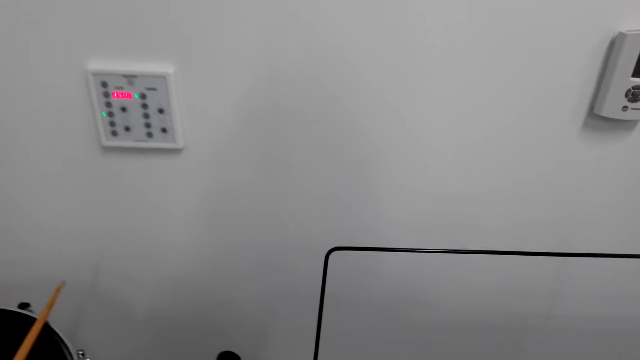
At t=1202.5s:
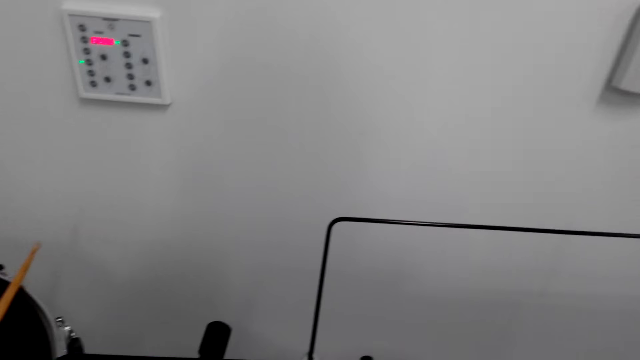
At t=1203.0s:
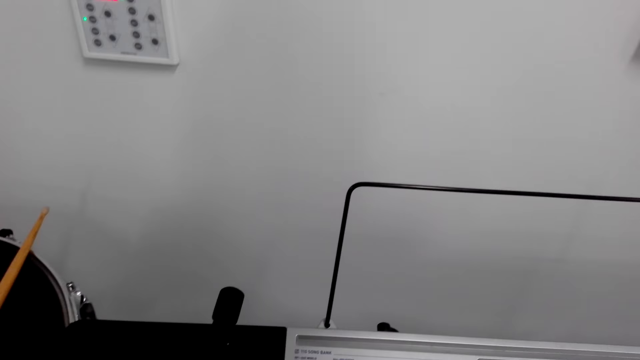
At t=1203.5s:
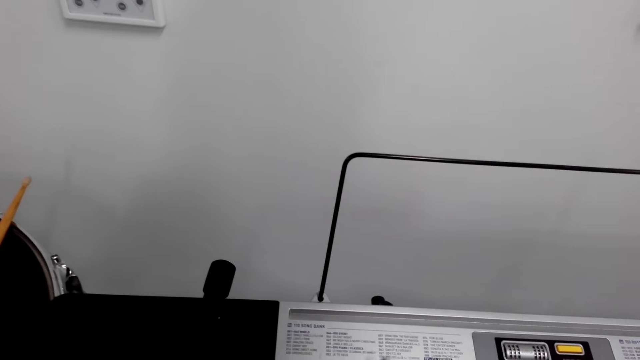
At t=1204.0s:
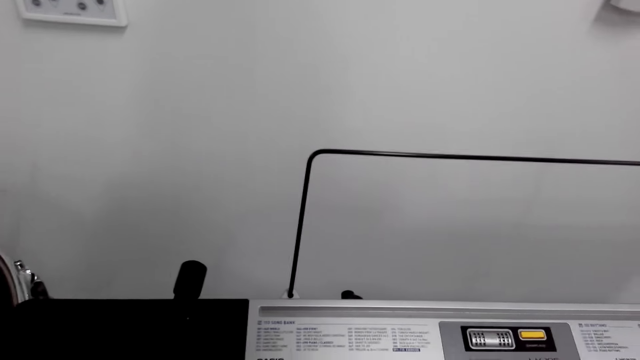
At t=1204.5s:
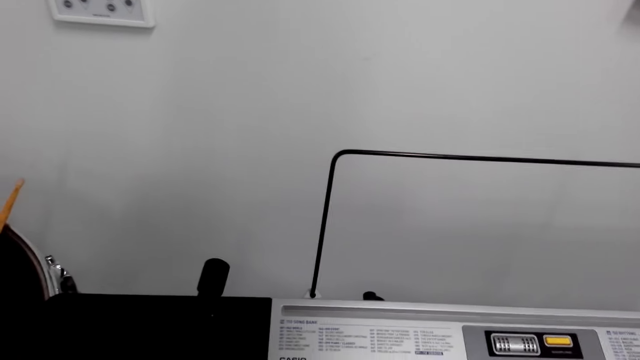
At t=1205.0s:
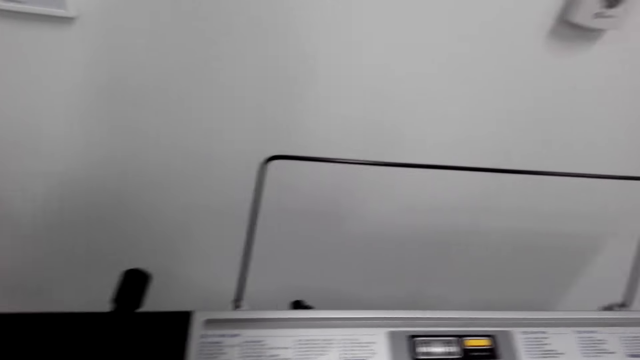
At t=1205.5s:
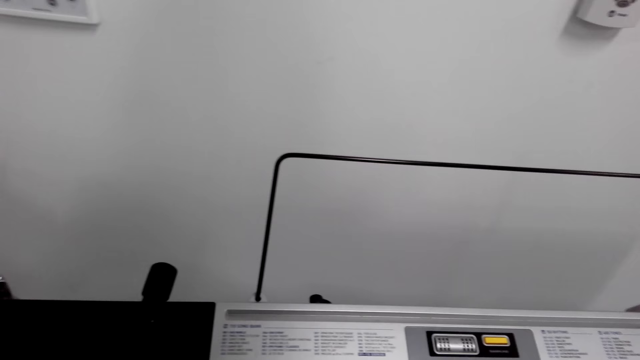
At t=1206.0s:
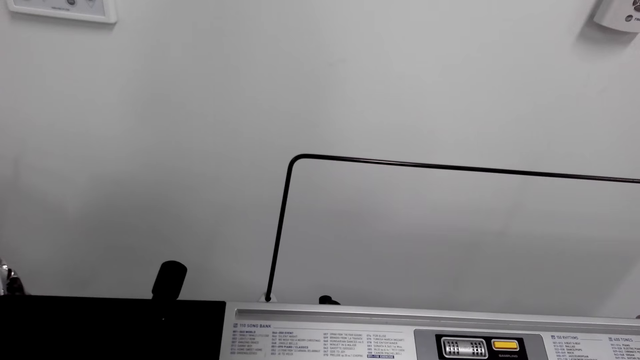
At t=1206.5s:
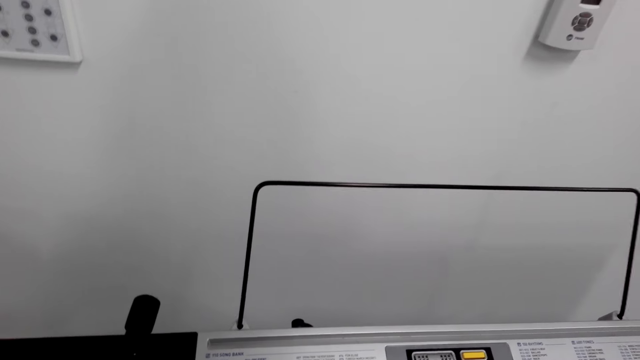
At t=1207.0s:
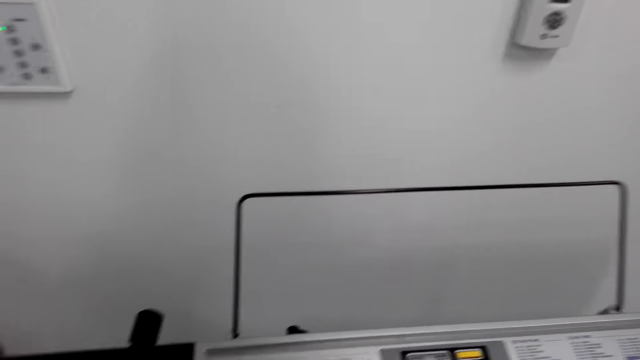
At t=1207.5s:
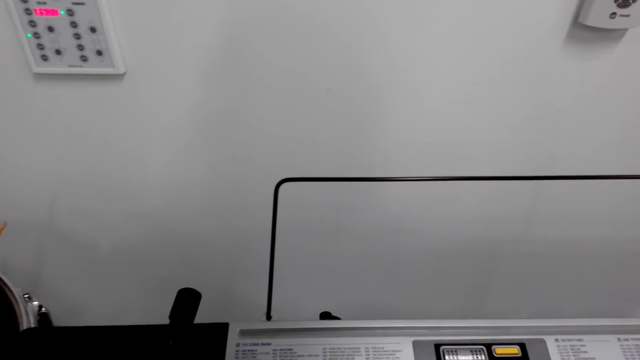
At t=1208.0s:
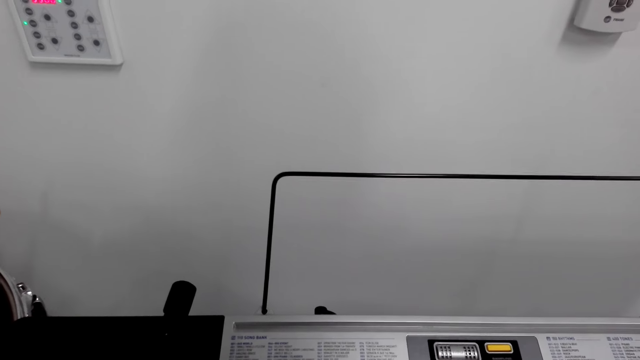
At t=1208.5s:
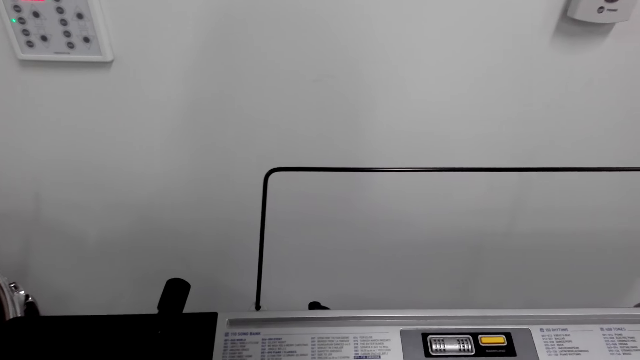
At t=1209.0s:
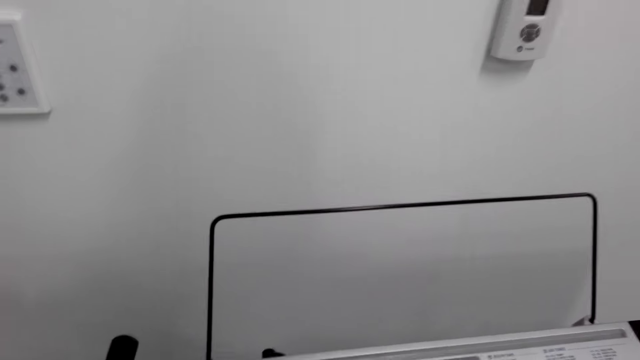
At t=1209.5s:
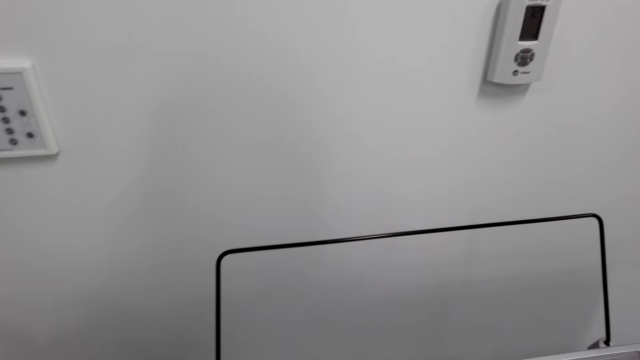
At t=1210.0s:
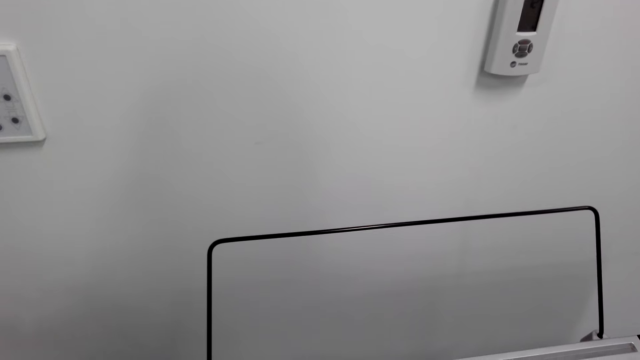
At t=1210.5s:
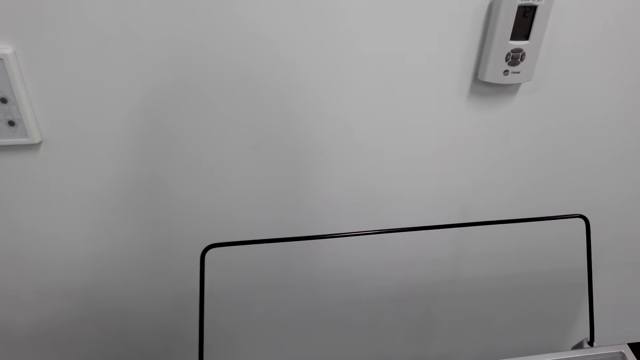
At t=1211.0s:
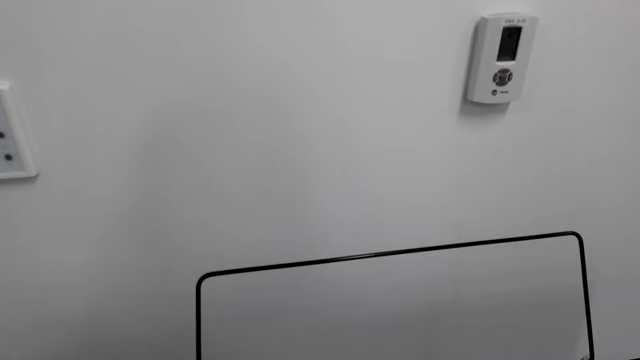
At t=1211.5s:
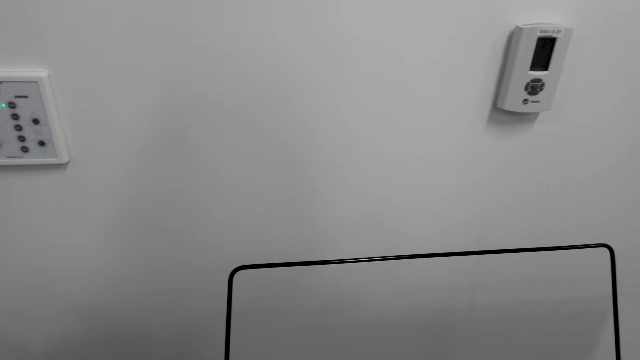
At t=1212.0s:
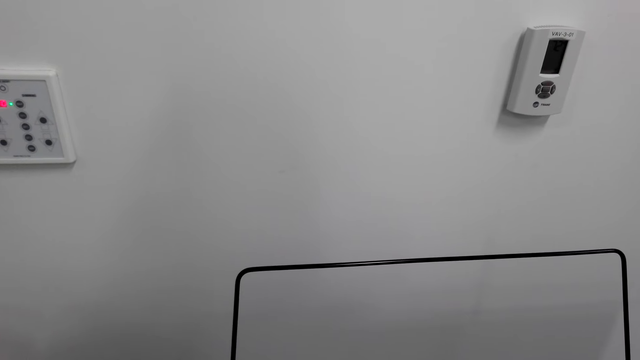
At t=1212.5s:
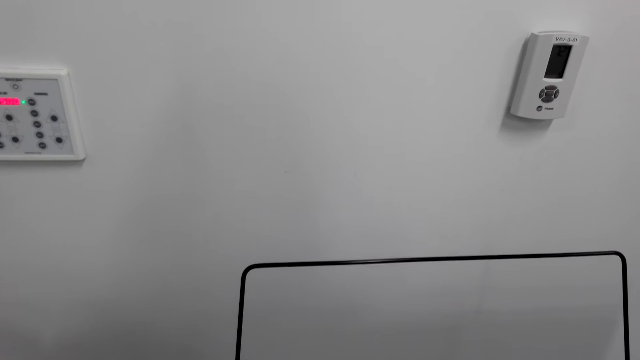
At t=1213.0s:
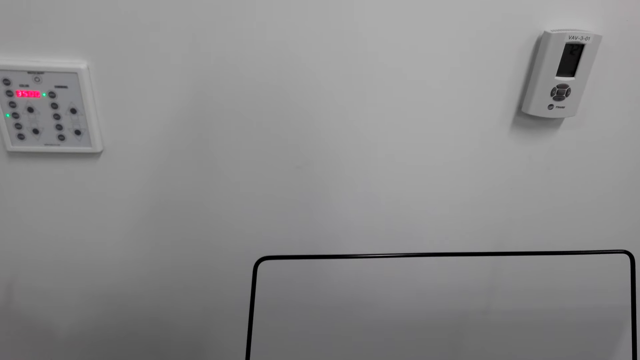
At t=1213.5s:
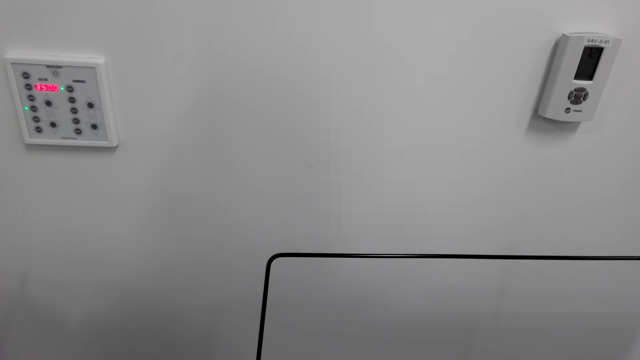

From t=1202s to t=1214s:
The camera wearer plays the drums.

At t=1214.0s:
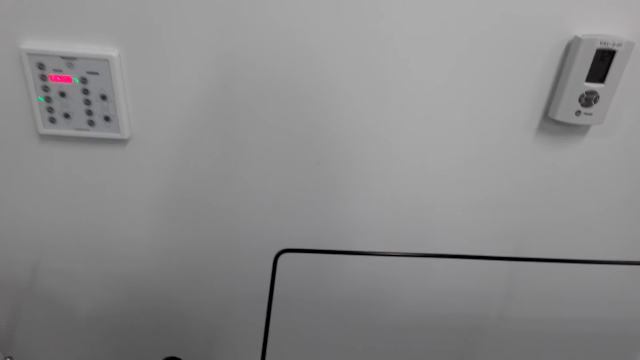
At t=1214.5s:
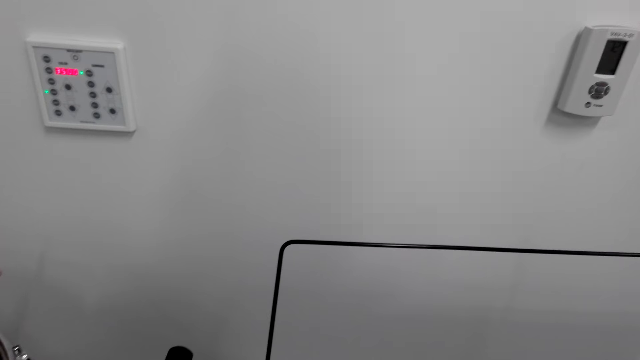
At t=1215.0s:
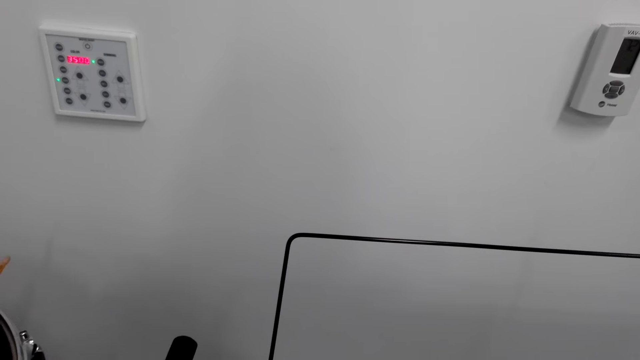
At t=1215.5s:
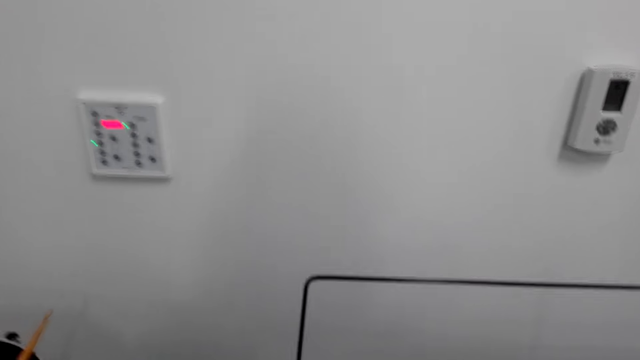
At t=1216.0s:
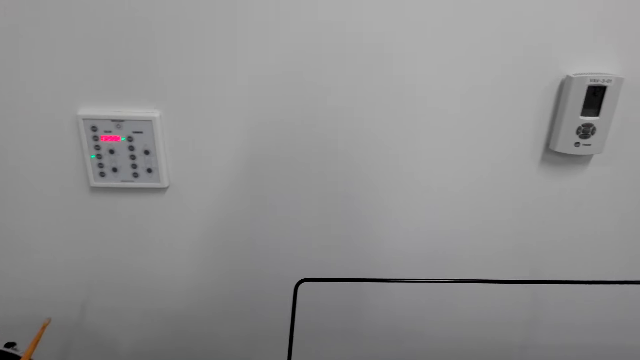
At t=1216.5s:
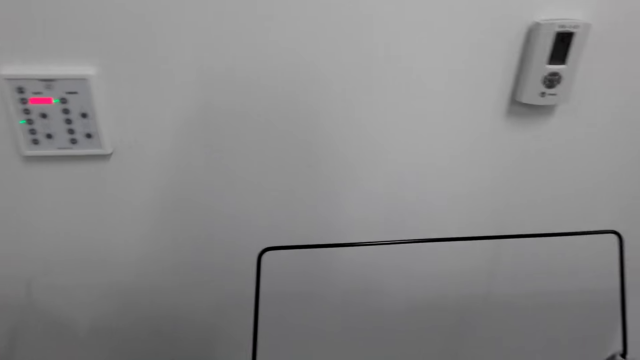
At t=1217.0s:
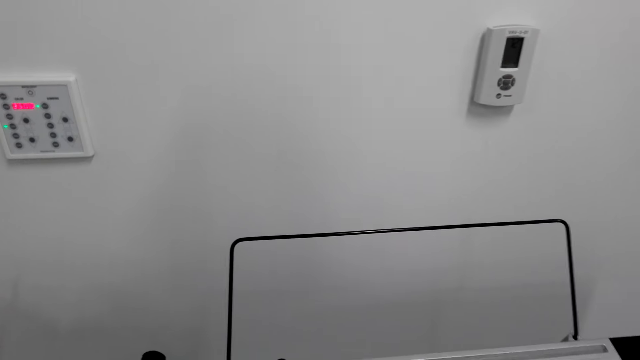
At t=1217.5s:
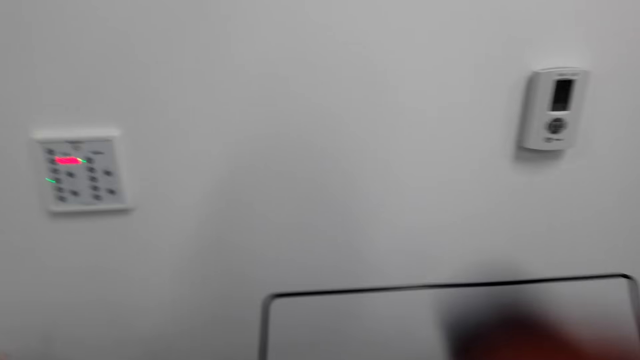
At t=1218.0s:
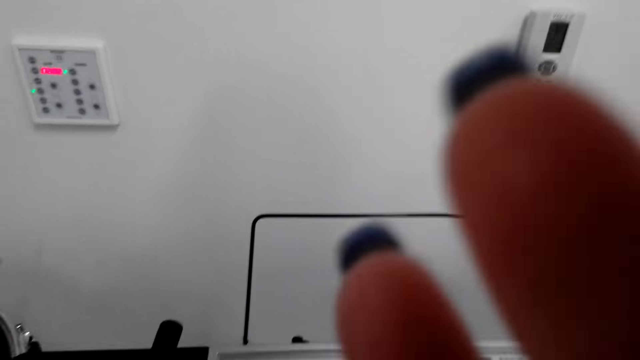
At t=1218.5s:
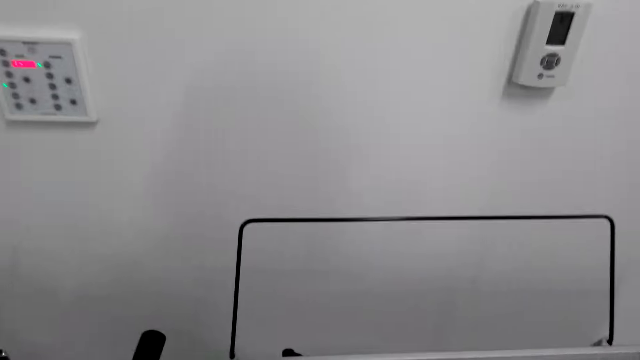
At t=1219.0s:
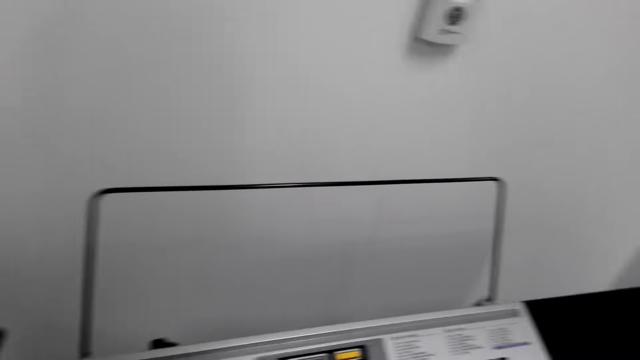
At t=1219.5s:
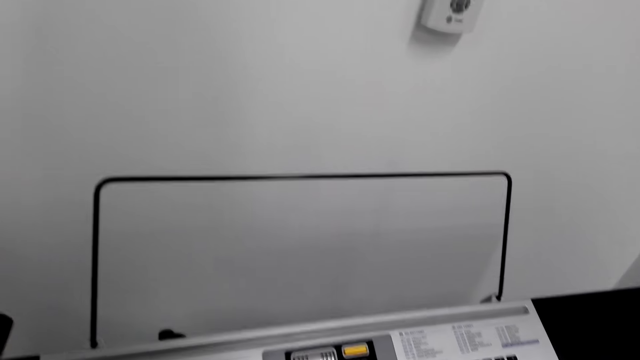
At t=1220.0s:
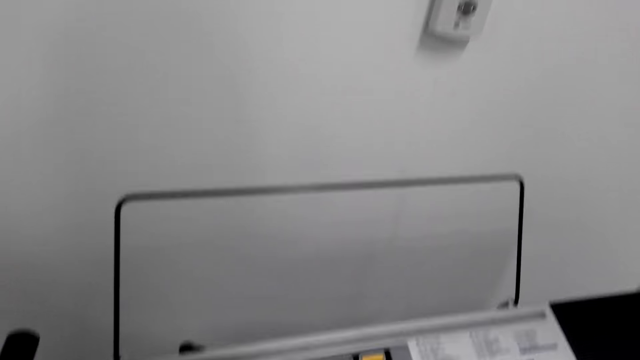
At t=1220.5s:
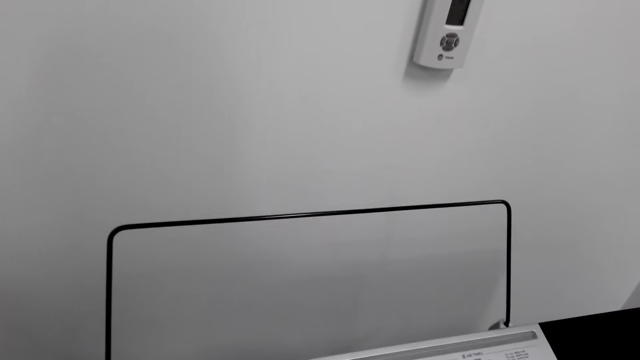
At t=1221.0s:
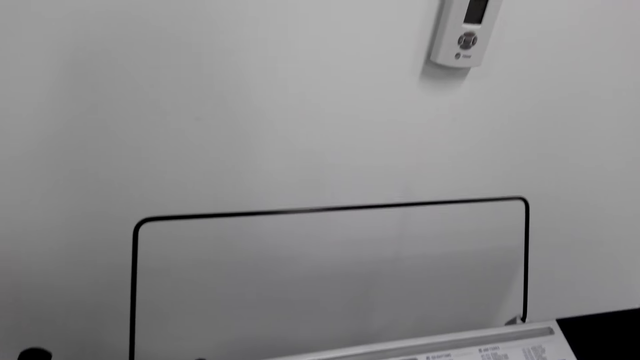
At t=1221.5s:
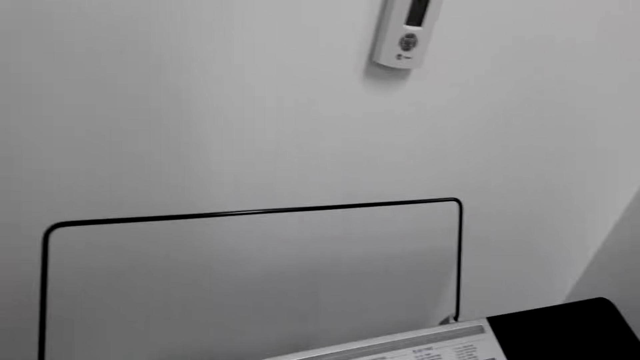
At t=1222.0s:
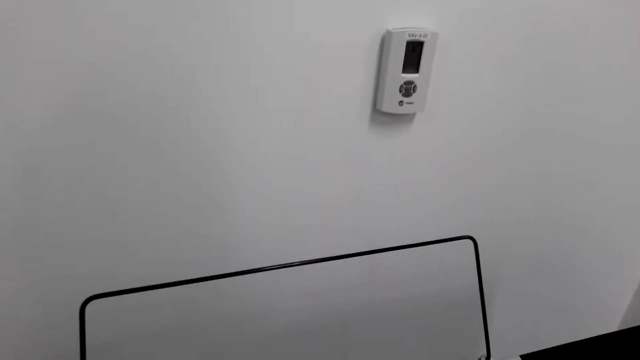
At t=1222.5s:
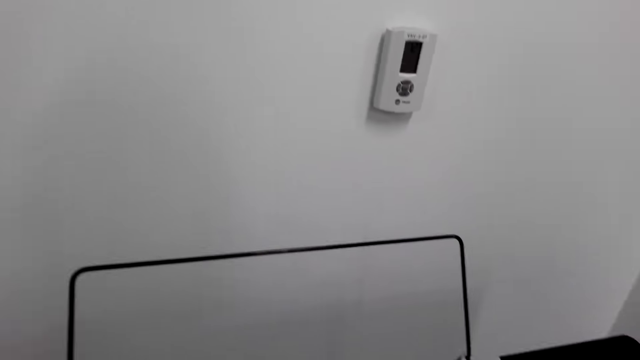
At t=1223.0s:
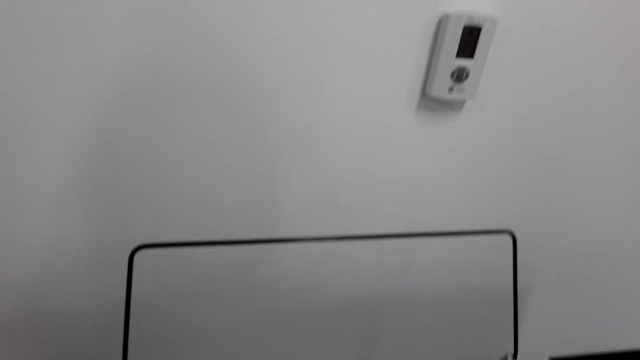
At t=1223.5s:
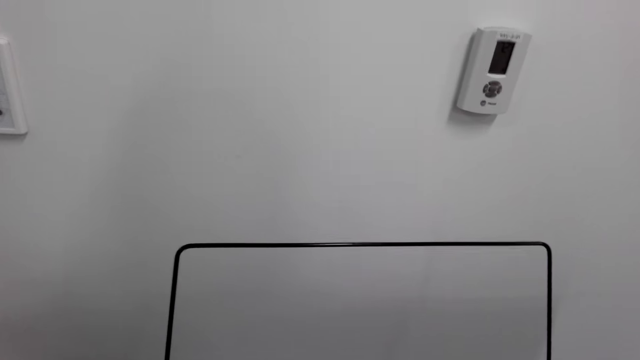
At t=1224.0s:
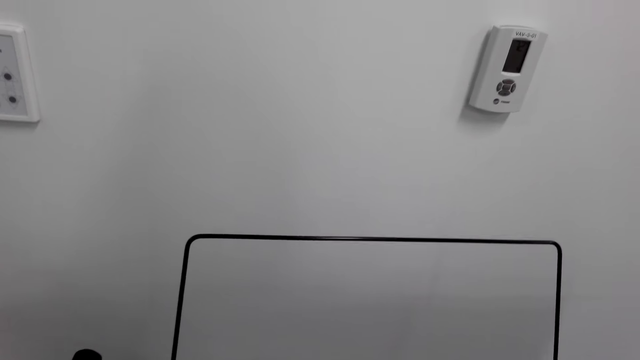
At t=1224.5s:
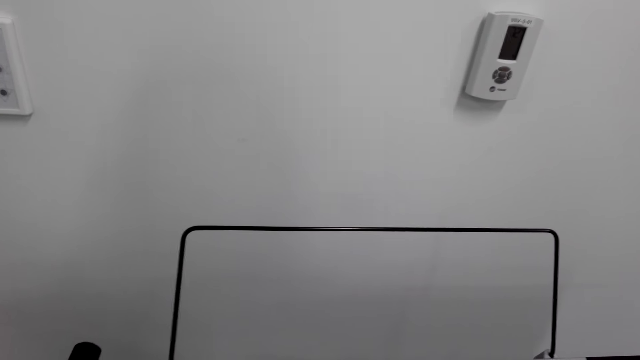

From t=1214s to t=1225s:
The camera wearer adjusts the camera. They stare around.
